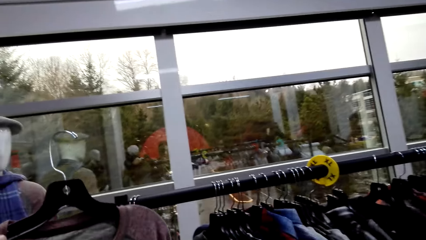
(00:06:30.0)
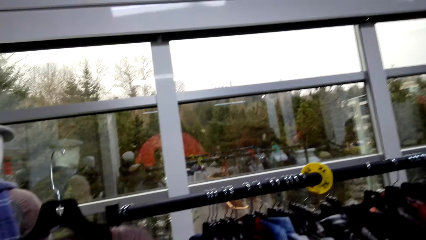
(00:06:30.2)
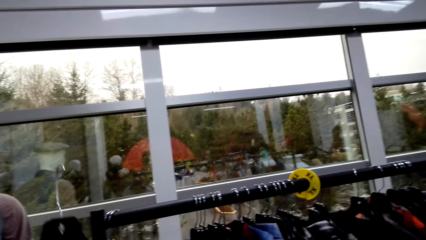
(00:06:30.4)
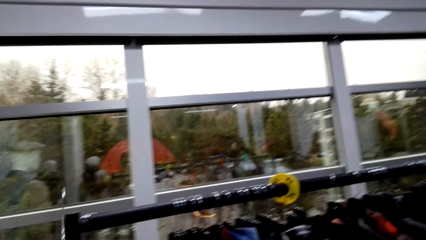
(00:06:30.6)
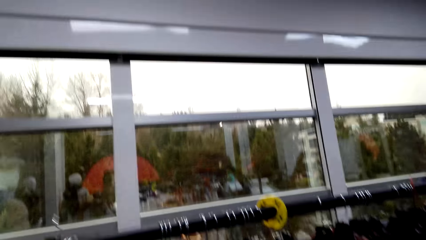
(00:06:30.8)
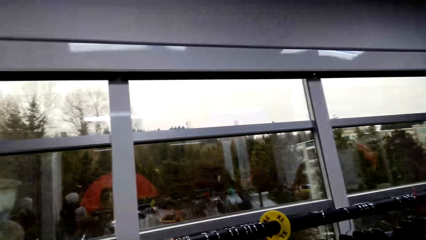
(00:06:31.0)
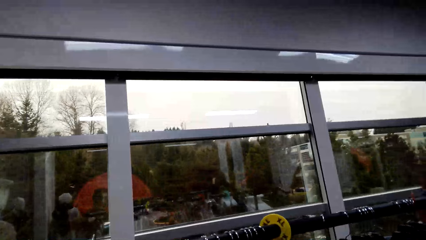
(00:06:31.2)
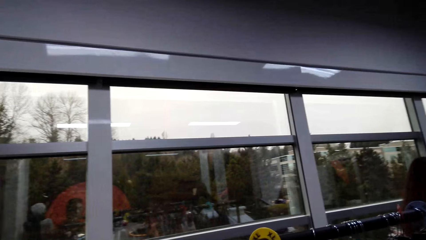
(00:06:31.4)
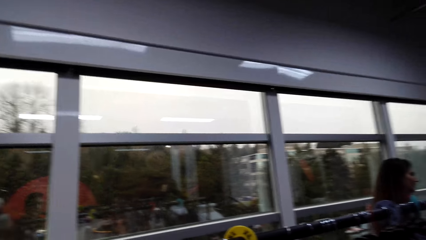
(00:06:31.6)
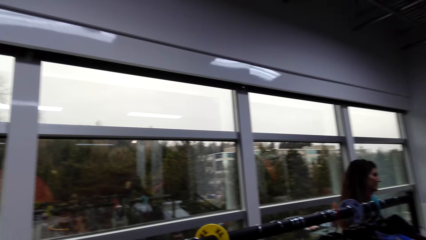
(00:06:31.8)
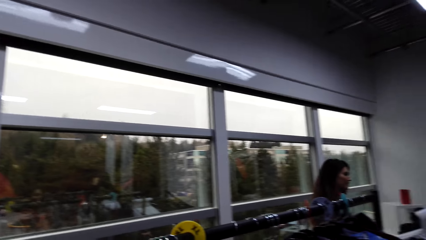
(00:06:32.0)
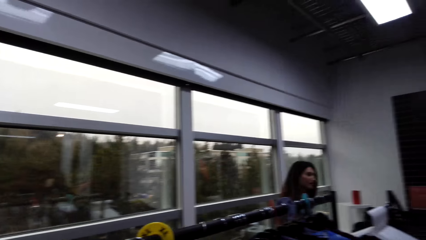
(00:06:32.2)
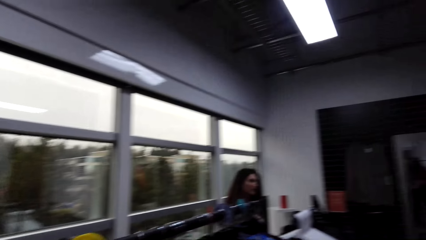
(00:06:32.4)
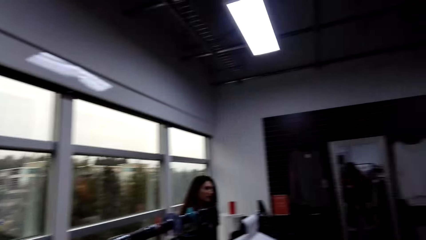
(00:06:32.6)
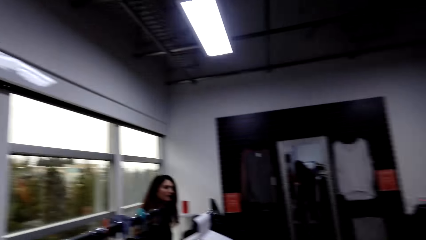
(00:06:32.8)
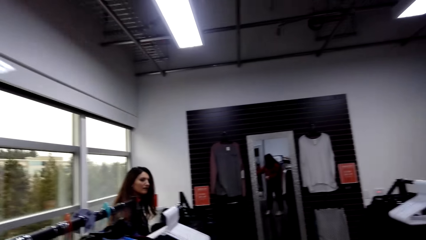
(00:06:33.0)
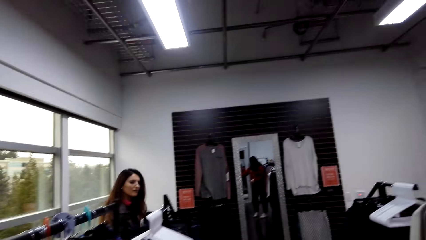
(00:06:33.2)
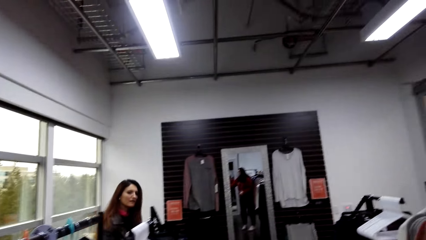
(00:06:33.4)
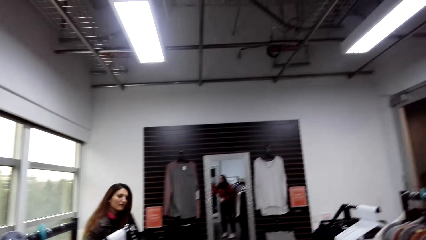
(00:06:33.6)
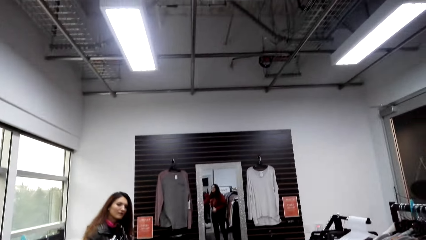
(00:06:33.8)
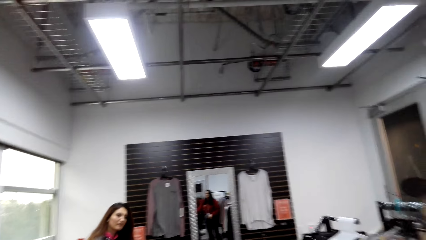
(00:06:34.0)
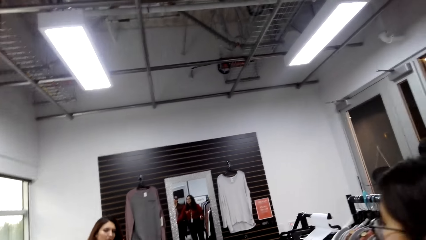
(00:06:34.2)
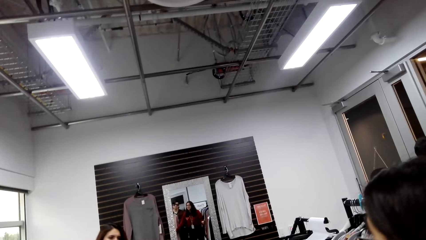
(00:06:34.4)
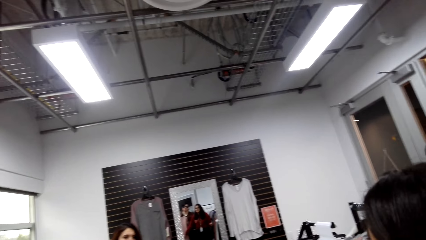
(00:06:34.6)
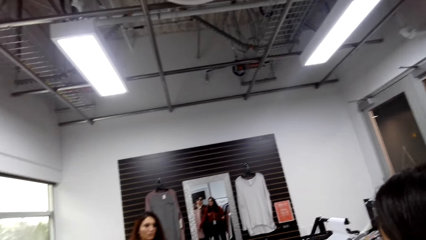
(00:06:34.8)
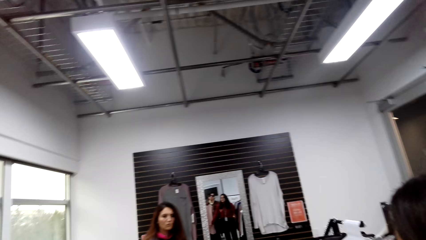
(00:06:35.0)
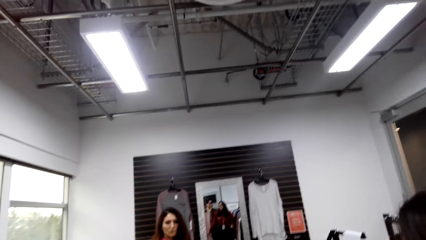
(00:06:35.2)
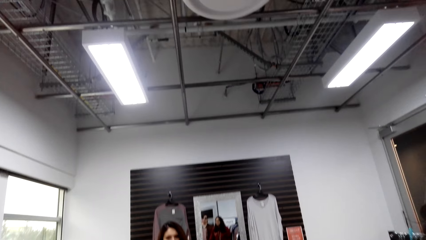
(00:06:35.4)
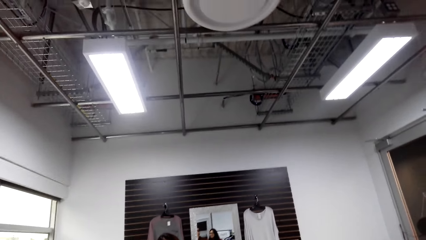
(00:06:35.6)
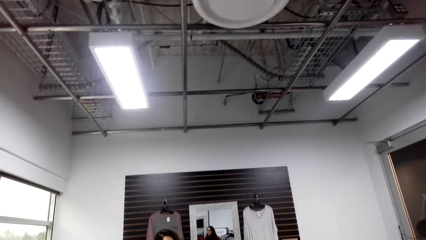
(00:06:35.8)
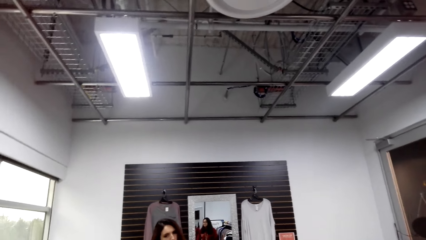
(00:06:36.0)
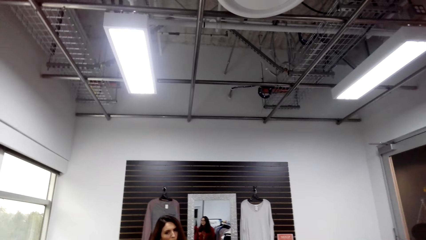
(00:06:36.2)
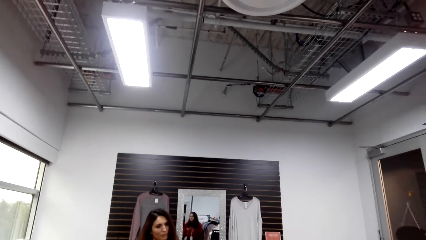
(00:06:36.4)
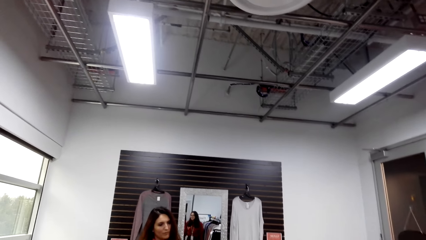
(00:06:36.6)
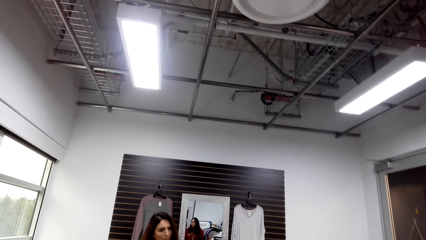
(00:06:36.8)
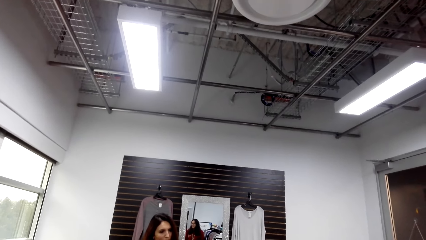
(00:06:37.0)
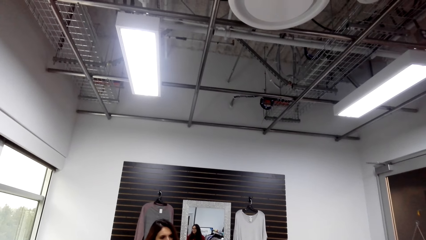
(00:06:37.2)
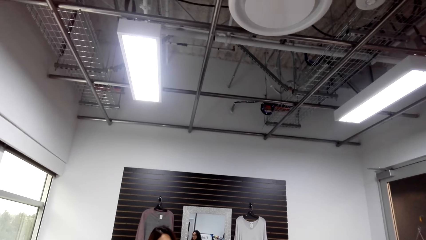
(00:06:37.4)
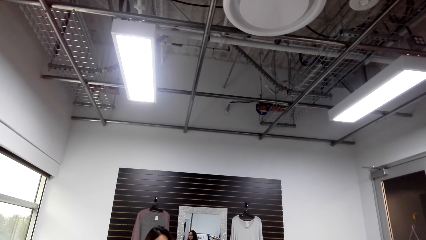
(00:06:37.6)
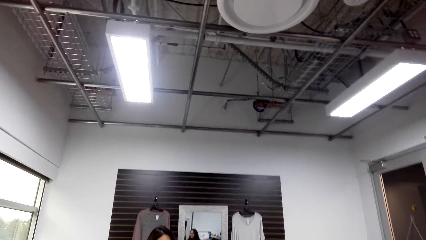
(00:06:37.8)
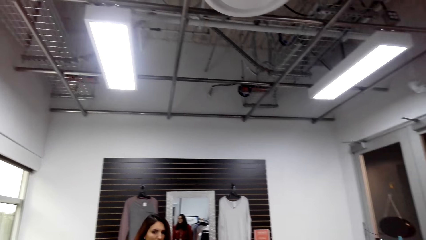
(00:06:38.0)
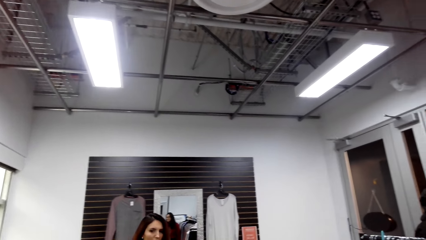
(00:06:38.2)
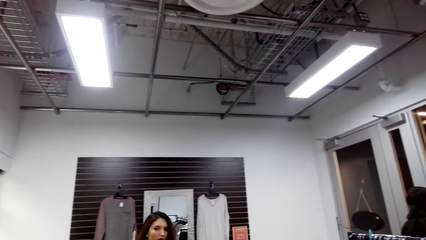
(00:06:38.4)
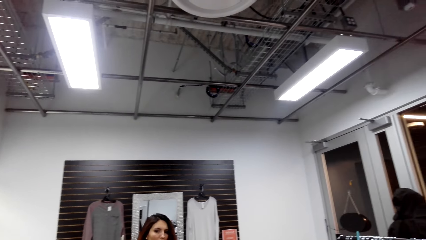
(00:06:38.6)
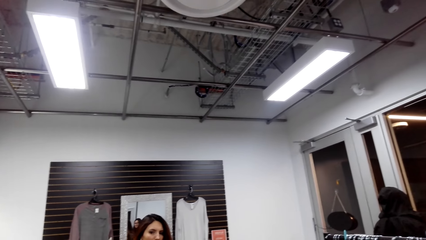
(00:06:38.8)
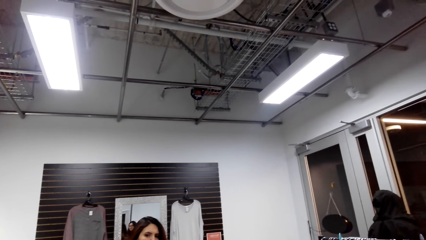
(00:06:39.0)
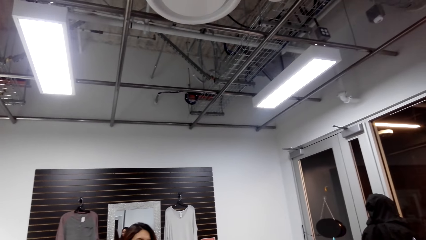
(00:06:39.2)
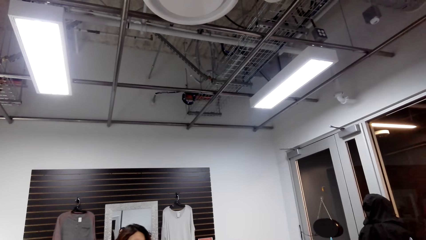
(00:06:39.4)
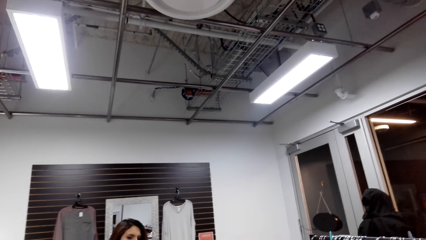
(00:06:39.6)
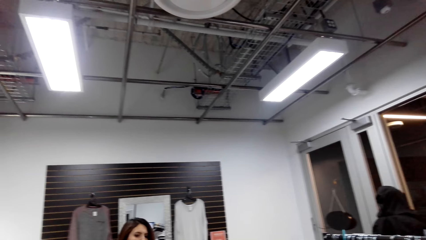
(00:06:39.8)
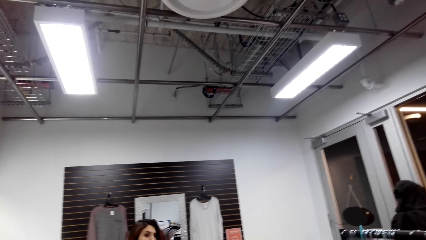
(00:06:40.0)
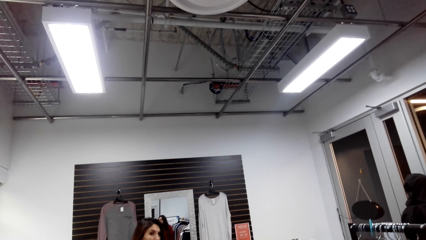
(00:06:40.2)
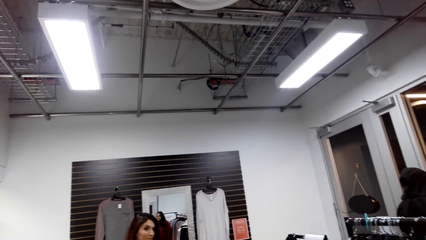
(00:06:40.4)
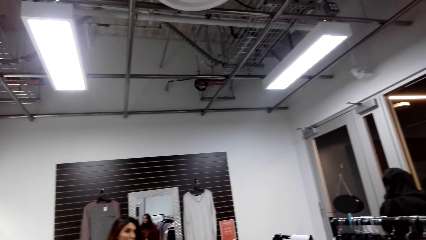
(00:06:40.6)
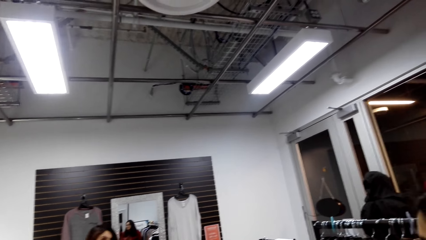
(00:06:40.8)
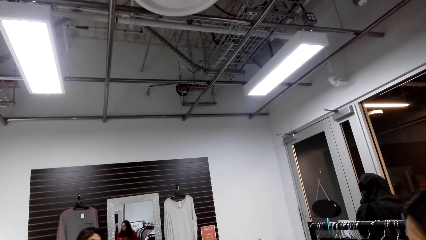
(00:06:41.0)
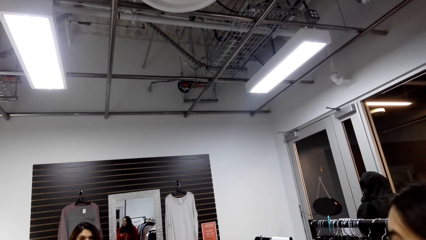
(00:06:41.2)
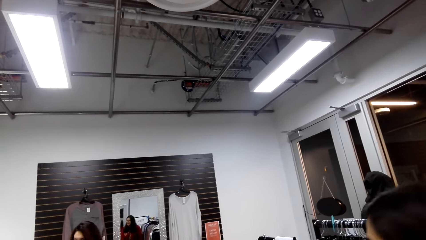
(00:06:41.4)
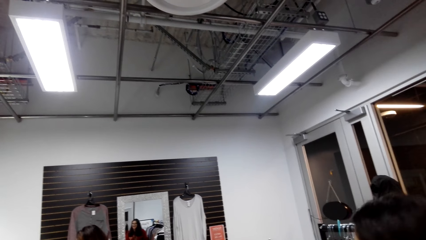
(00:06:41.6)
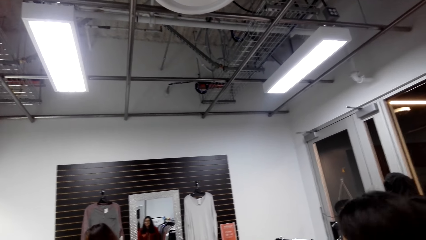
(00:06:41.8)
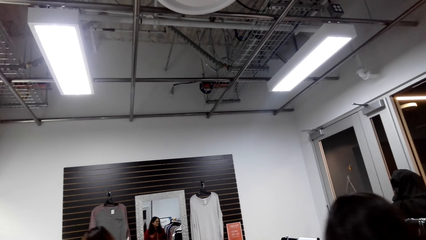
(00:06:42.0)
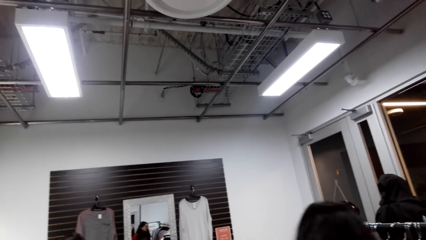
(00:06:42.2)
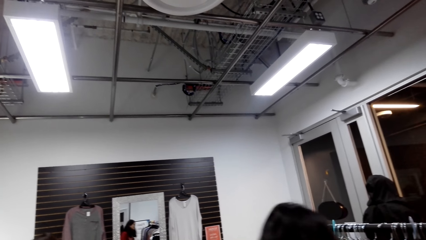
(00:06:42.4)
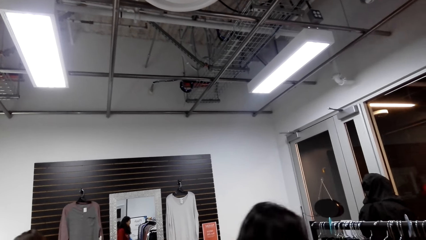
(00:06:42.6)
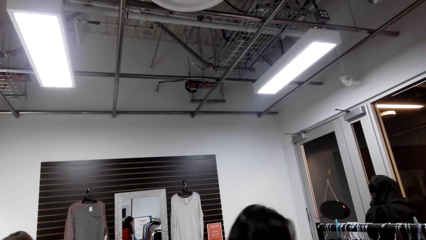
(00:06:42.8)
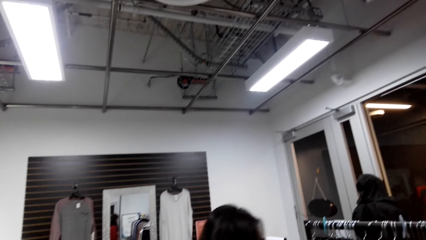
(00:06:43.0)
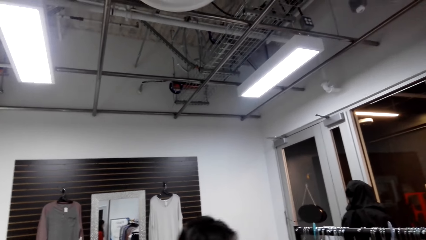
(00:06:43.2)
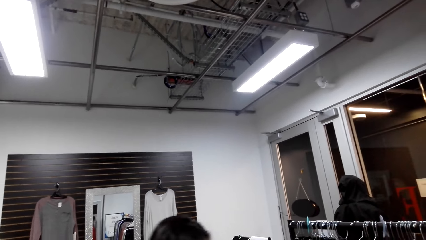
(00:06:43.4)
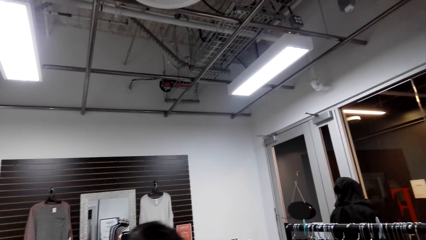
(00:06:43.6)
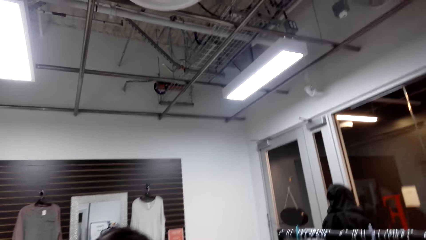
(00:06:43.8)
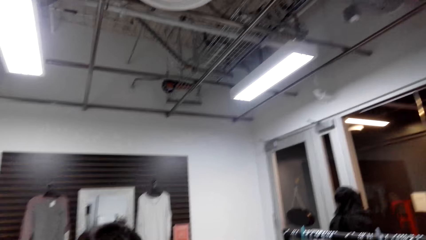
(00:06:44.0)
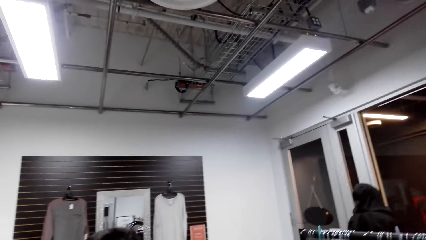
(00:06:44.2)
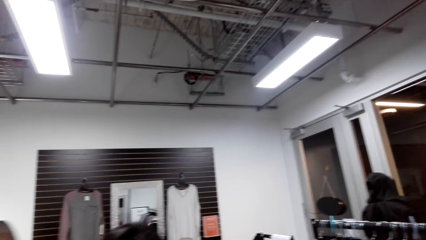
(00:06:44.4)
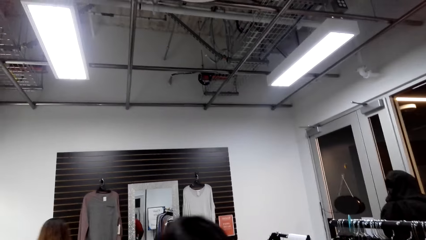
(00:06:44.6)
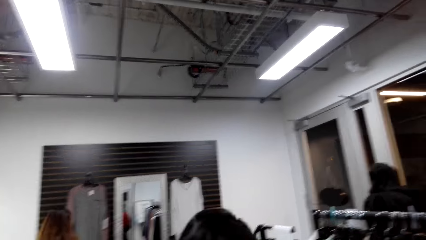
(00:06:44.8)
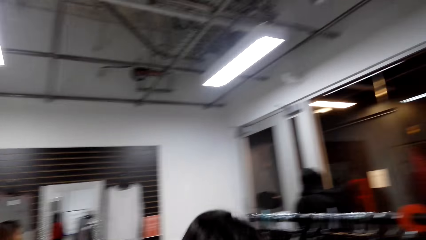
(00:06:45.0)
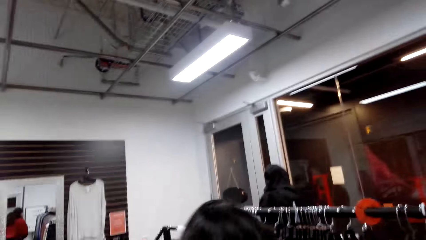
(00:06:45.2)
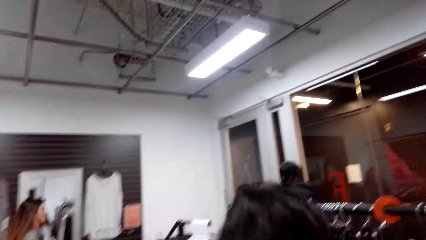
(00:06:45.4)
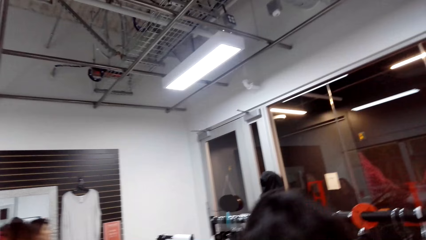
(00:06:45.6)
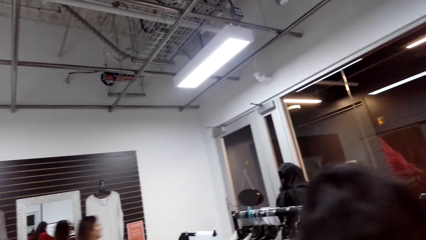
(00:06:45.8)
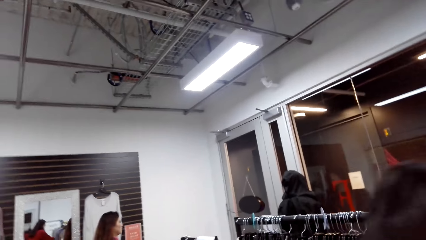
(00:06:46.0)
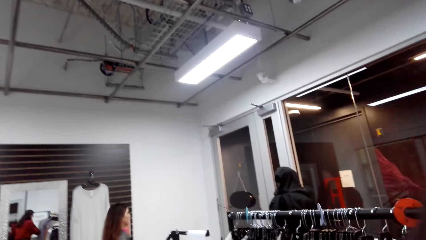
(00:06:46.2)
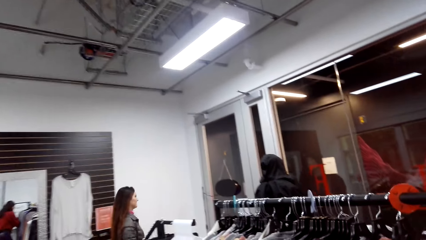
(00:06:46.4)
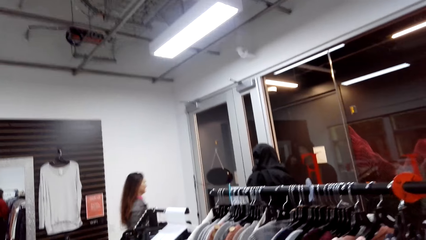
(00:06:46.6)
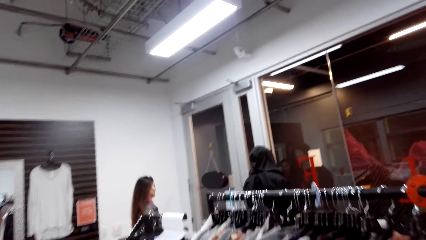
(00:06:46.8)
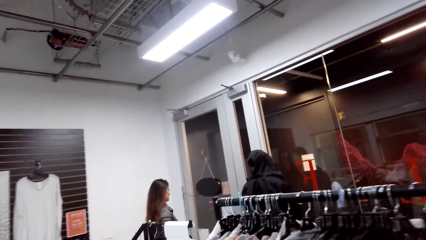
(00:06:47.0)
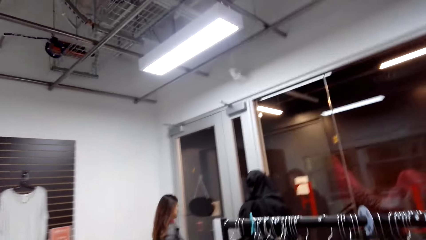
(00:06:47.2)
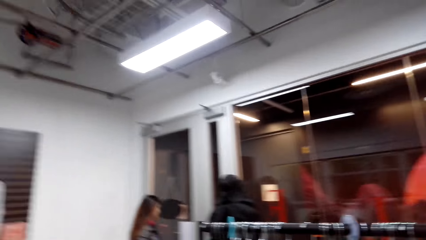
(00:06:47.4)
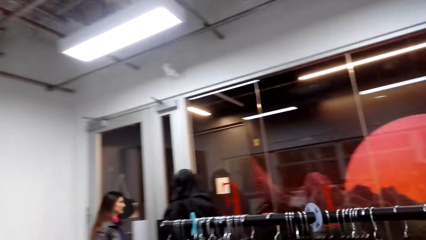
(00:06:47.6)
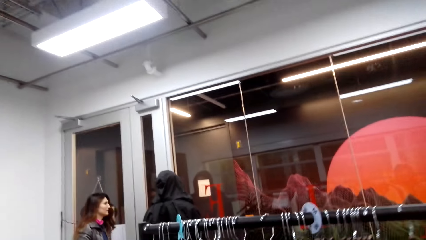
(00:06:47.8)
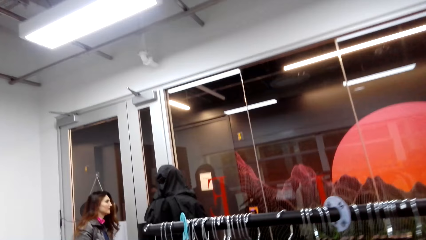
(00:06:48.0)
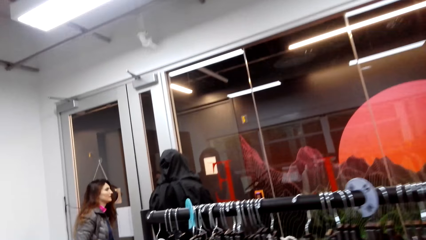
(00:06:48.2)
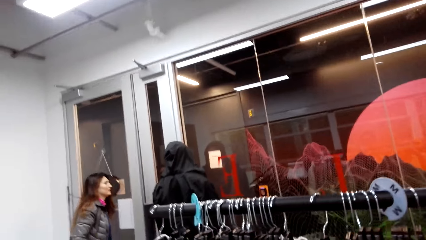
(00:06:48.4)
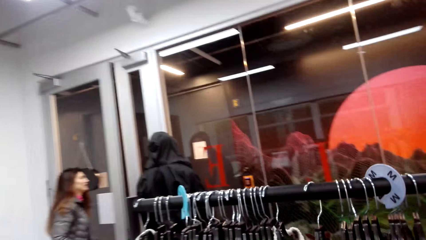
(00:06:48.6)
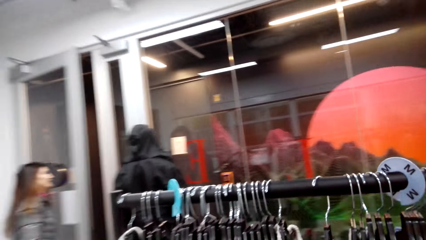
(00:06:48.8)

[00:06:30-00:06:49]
The person talks. Another person talks. The camera wearer talks.
